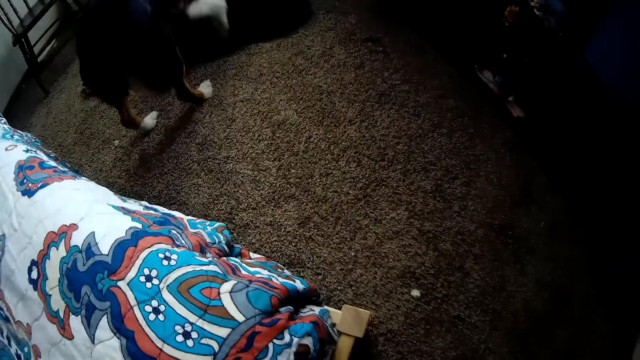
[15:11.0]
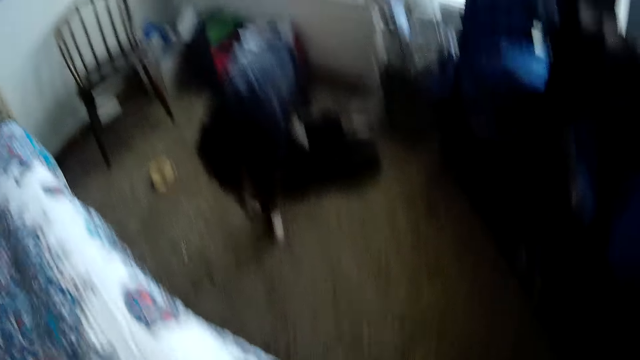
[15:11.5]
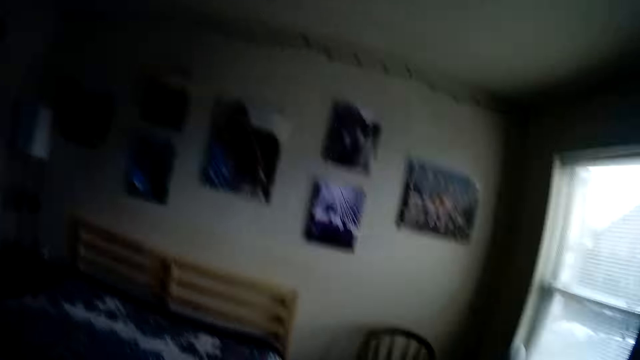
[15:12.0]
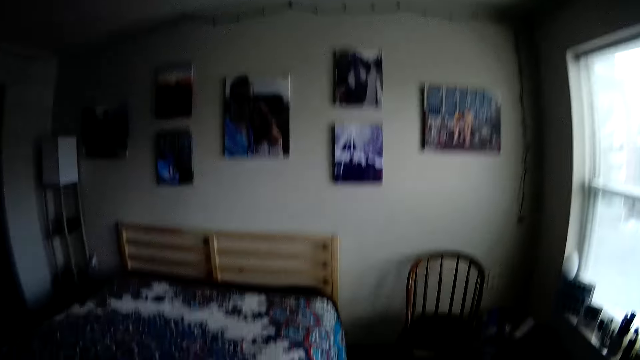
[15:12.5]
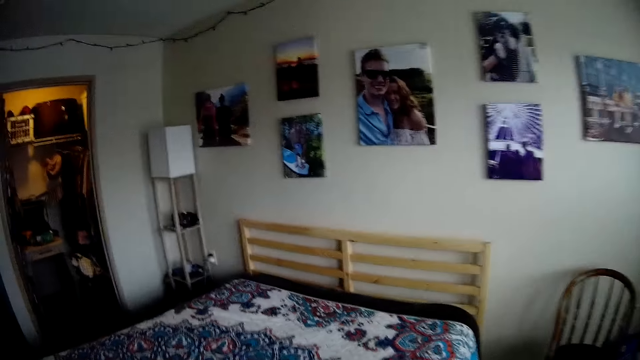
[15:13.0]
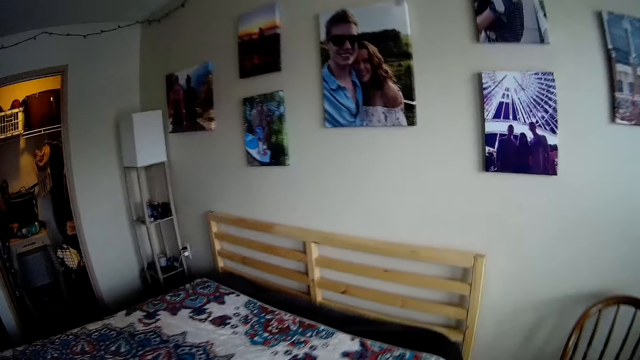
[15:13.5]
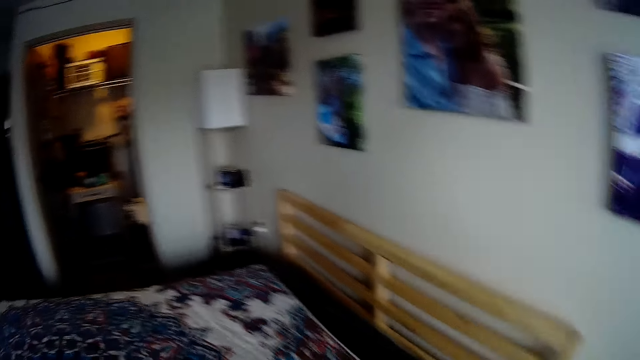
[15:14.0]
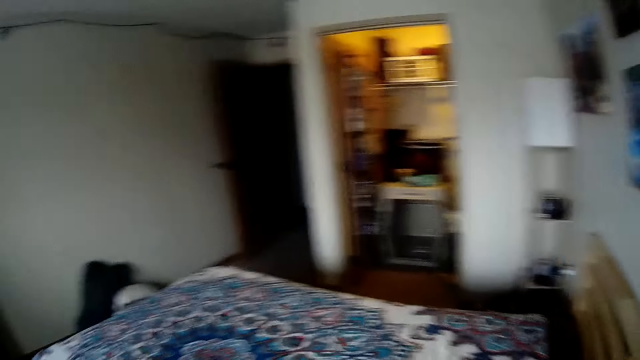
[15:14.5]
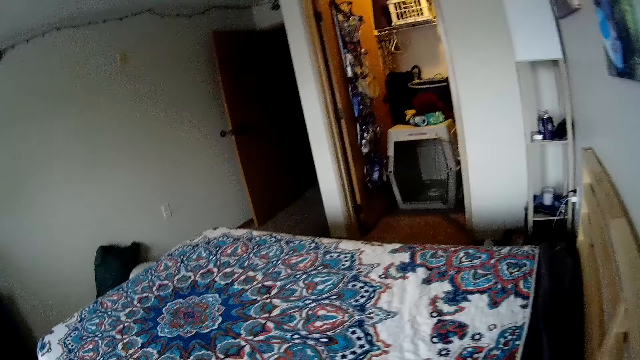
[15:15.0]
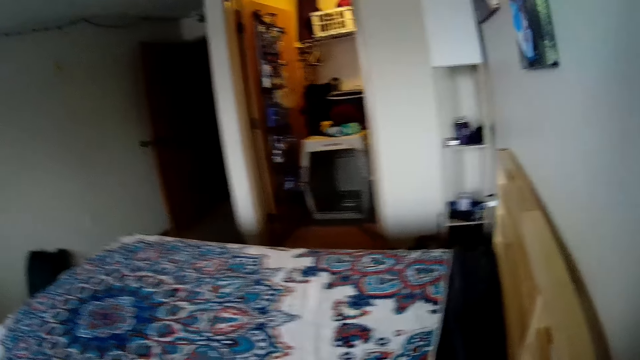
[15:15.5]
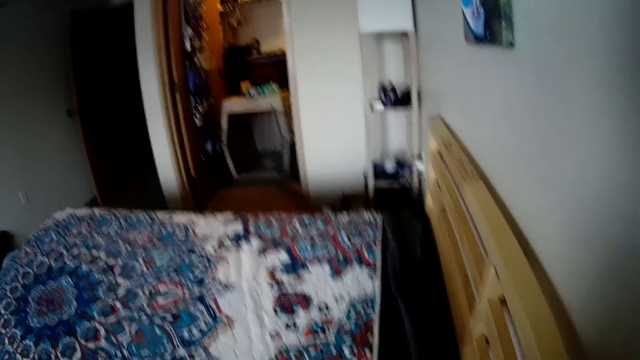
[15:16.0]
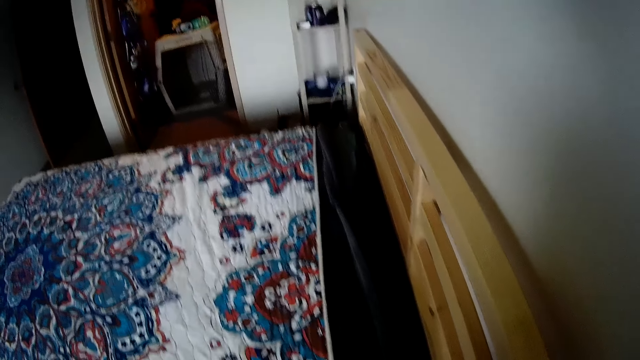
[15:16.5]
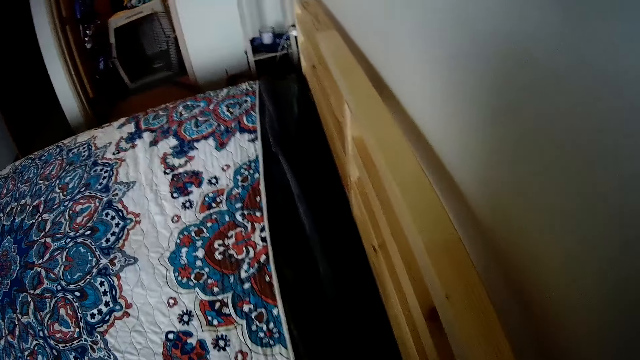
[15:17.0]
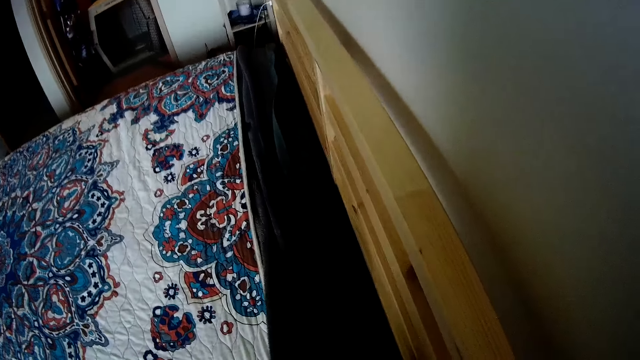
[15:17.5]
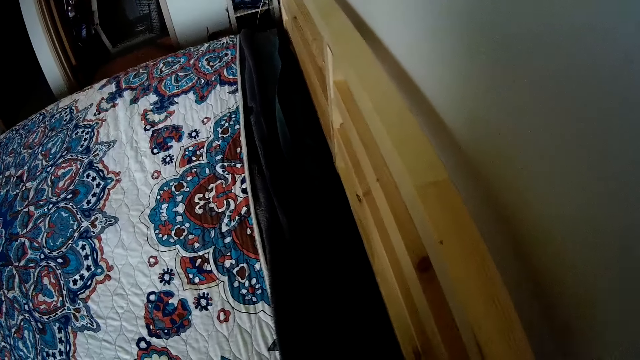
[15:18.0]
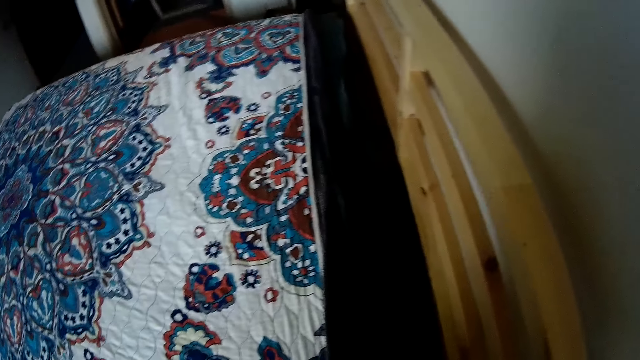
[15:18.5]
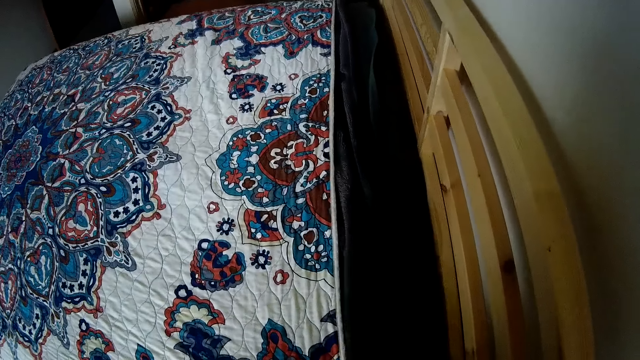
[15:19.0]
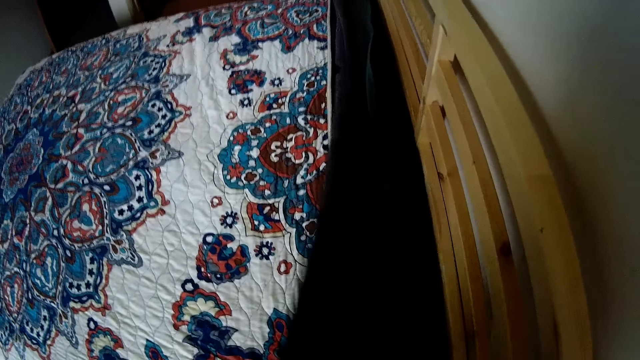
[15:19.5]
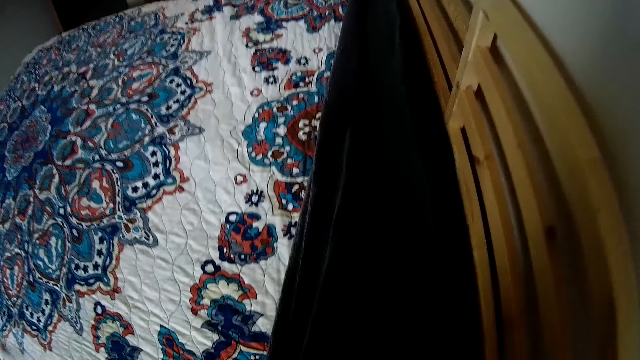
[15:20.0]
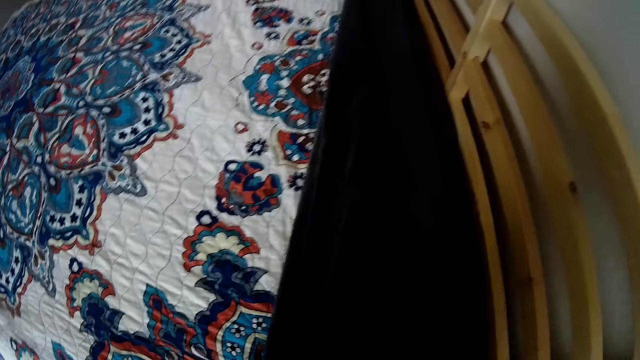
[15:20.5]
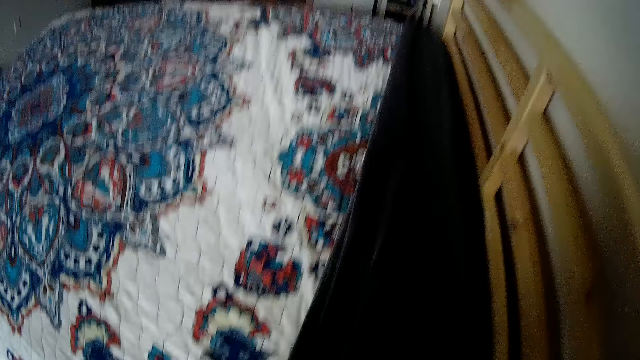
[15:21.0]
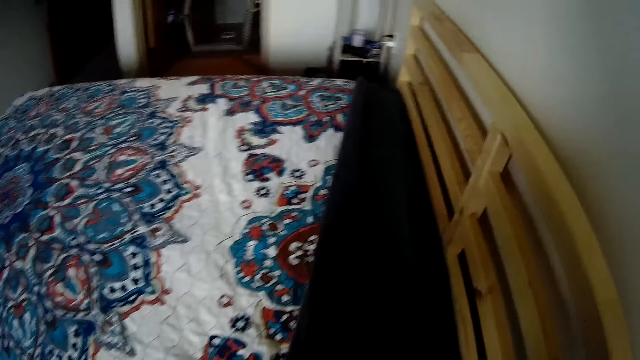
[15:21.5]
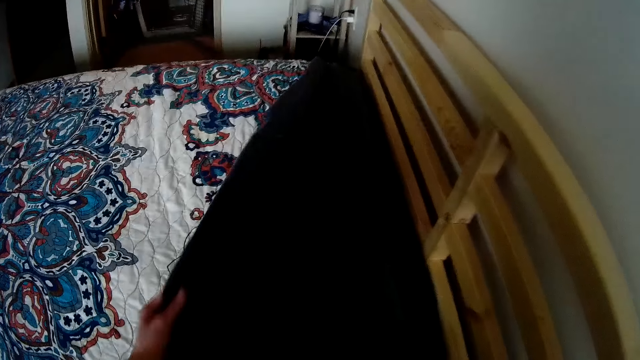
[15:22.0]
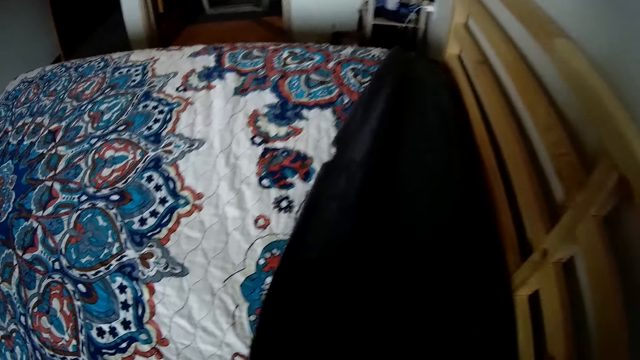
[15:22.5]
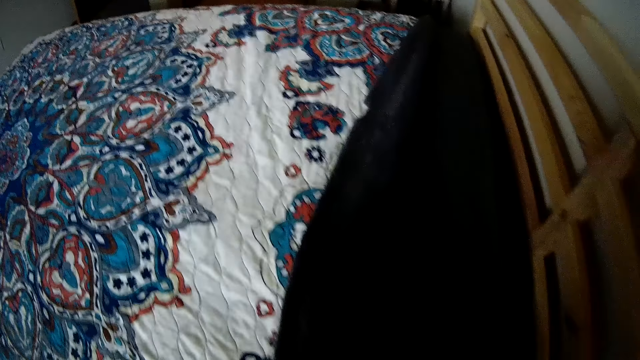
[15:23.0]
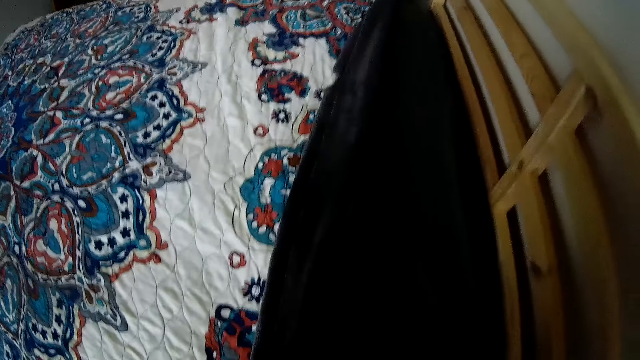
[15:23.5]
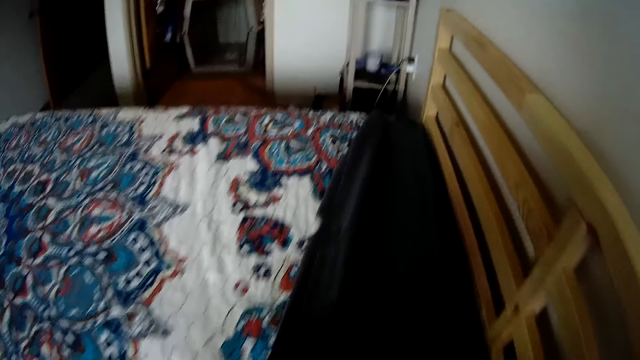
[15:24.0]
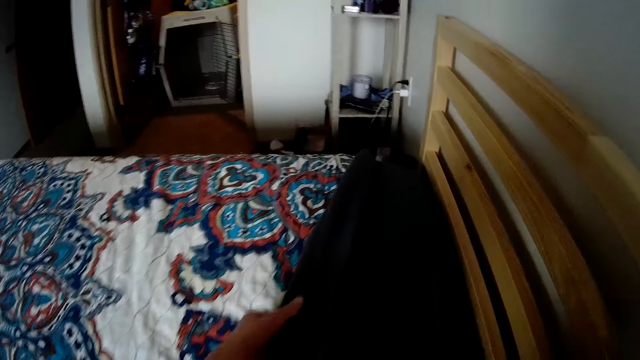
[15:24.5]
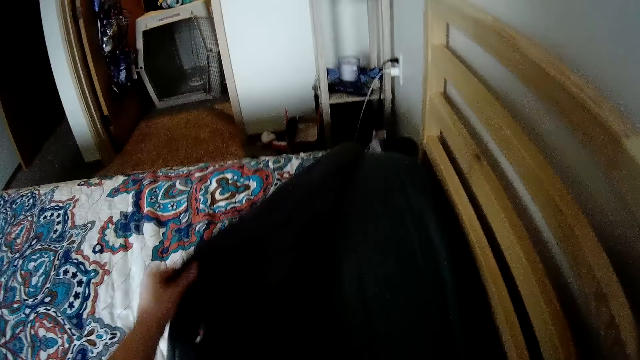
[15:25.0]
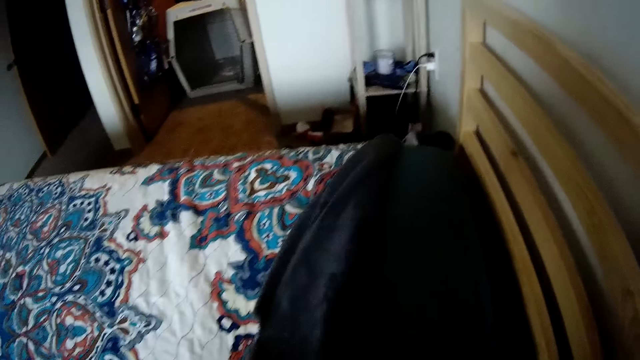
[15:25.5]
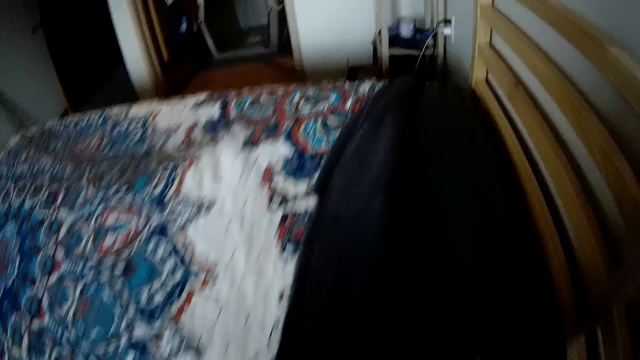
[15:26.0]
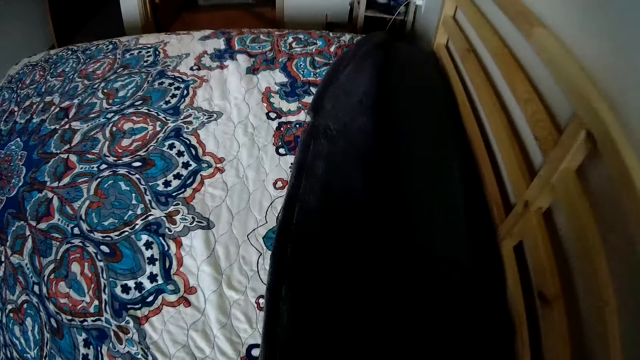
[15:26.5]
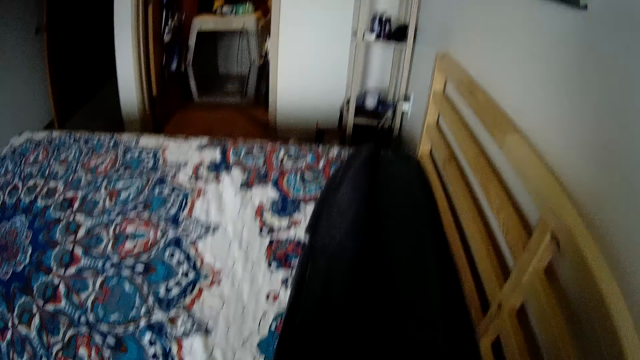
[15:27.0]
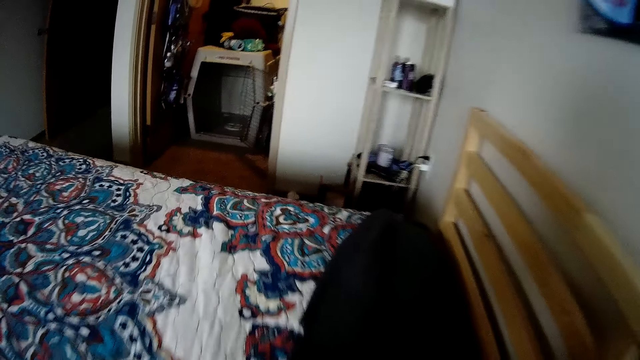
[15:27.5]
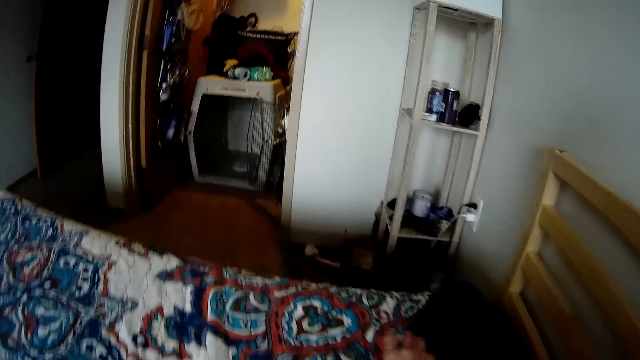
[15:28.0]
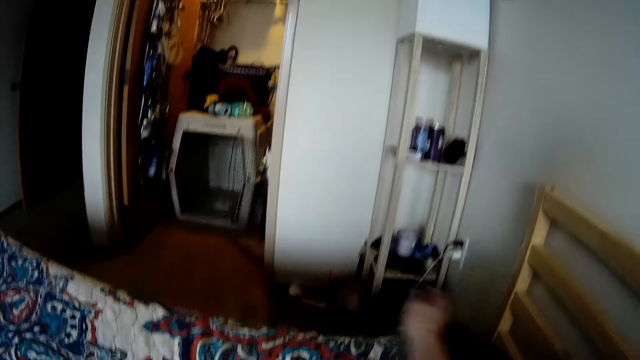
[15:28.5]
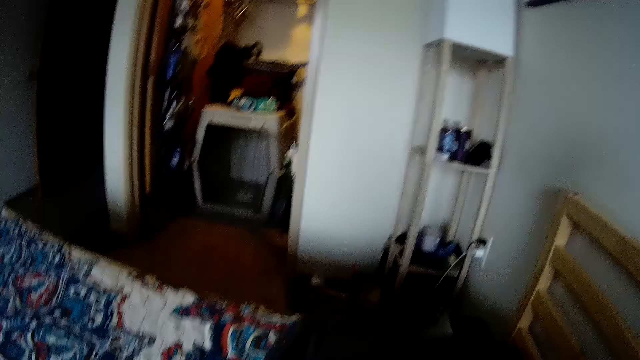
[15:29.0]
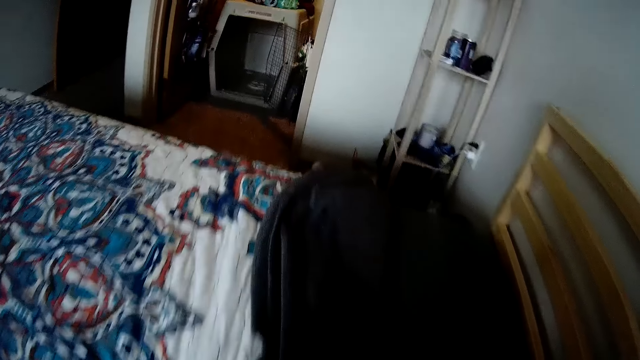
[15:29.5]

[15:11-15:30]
The camera wearer walks to the headboard of the bed. They fold the bedding. They turn the inner bedsheet. They pull the bedsheet. They turn the bedsheet.

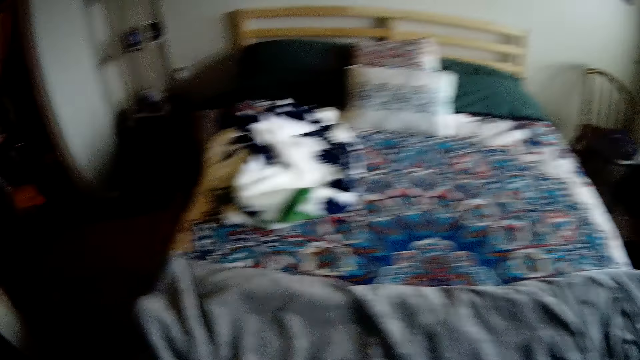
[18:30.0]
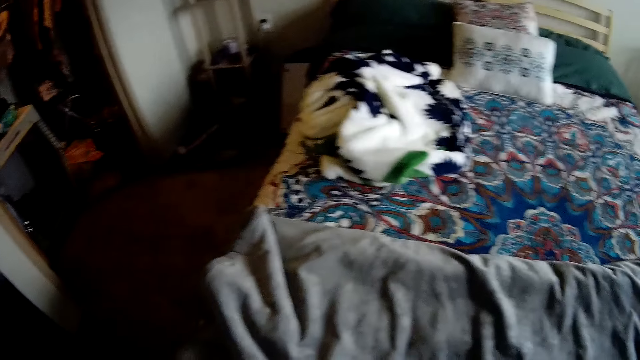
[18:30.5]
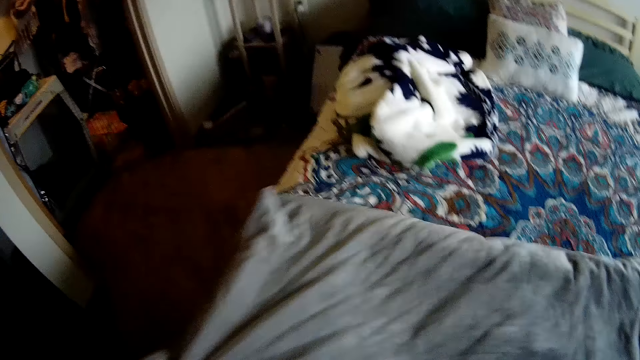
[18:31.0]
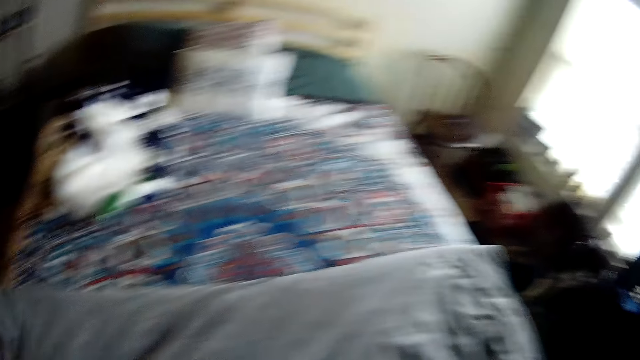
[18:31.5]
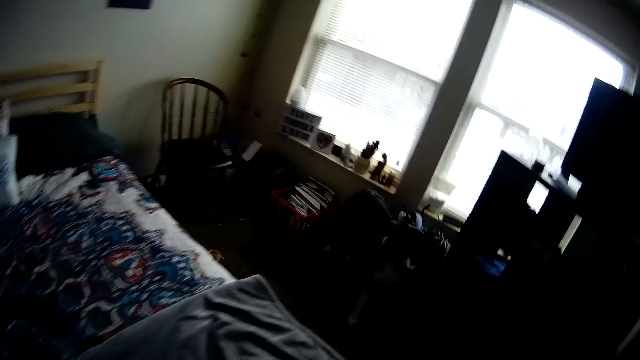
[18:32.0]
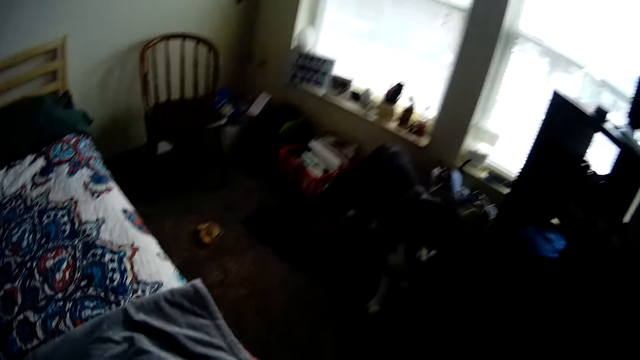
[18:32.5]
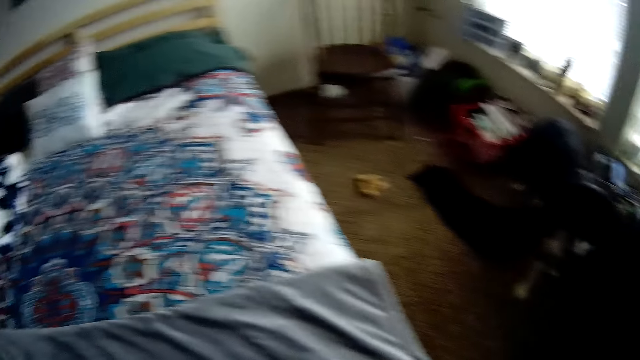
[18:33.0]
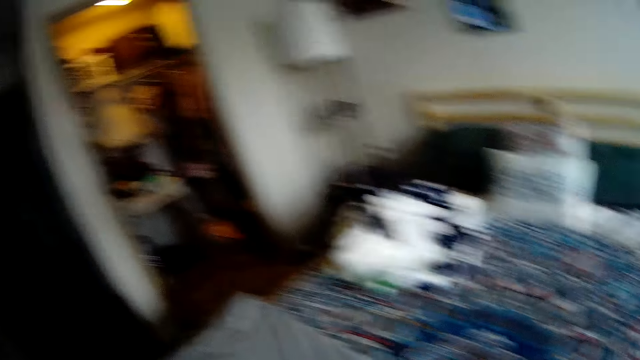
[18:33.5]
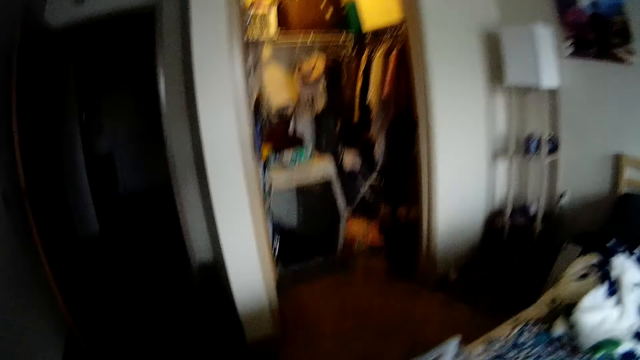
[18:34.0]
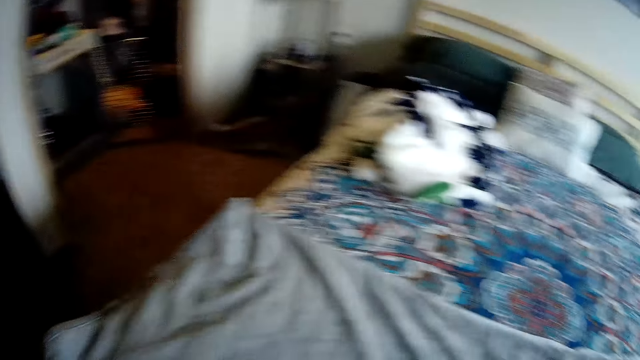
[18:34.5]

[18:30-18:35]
The camera wearer spreads the cloth on the bed. They move the hand.
